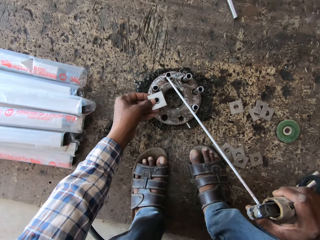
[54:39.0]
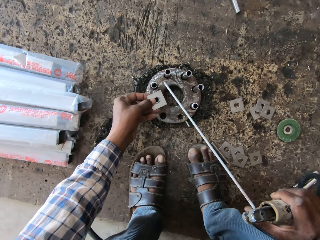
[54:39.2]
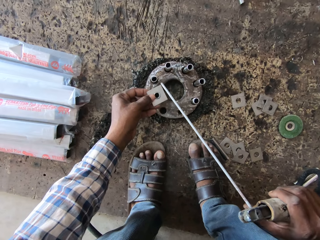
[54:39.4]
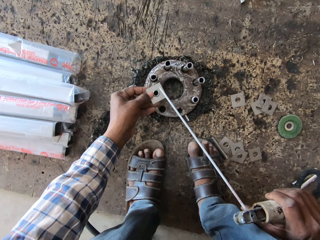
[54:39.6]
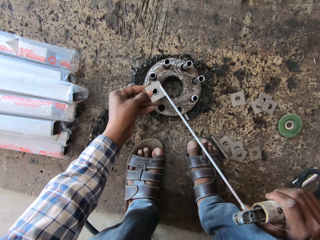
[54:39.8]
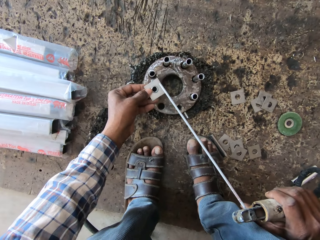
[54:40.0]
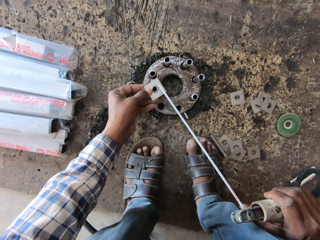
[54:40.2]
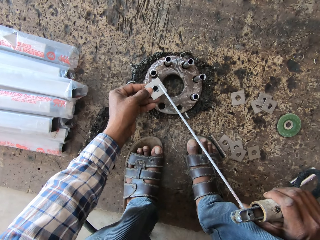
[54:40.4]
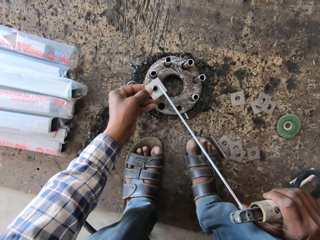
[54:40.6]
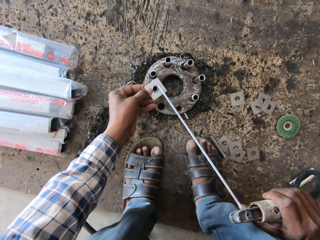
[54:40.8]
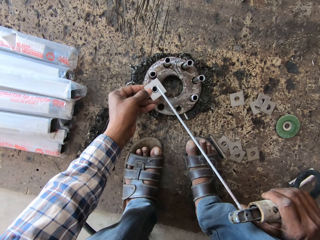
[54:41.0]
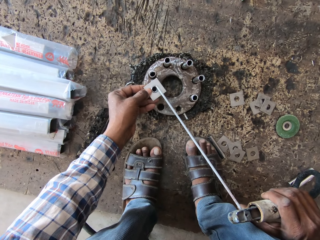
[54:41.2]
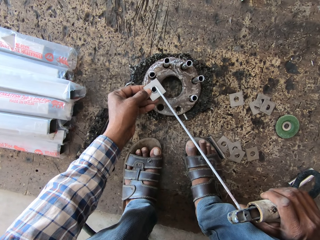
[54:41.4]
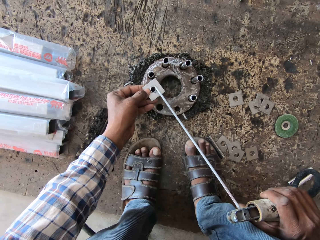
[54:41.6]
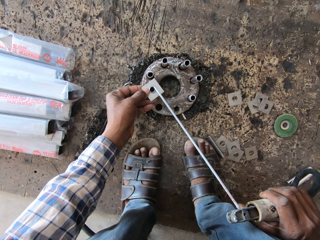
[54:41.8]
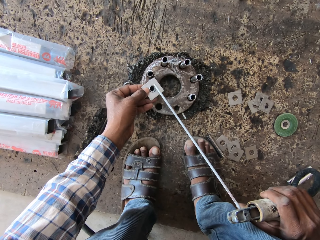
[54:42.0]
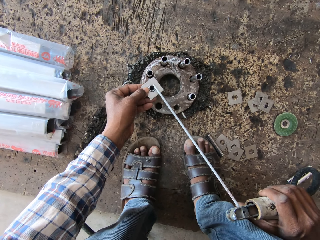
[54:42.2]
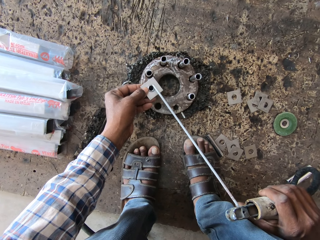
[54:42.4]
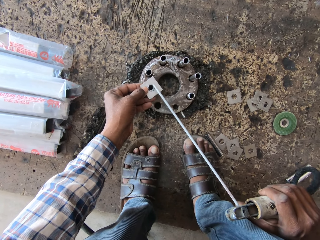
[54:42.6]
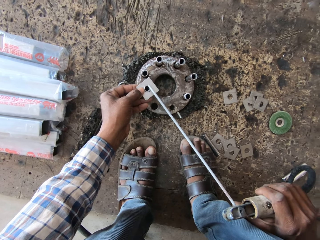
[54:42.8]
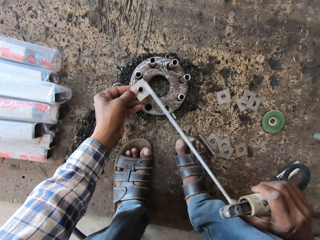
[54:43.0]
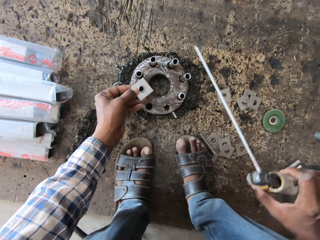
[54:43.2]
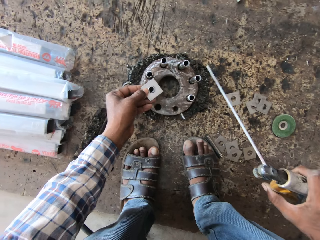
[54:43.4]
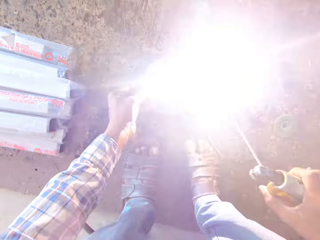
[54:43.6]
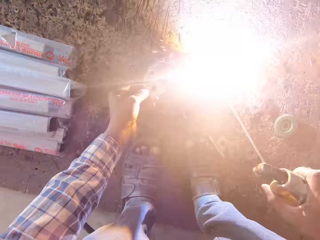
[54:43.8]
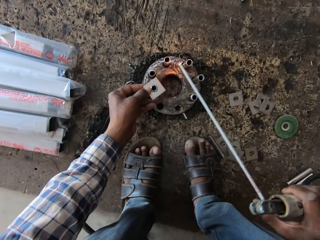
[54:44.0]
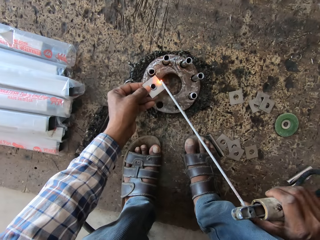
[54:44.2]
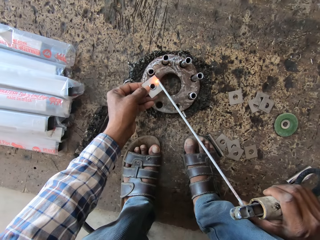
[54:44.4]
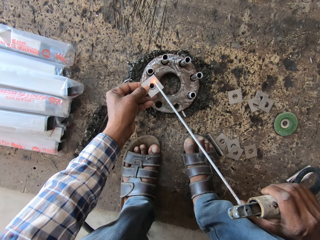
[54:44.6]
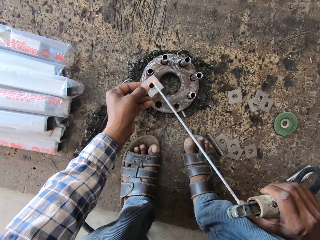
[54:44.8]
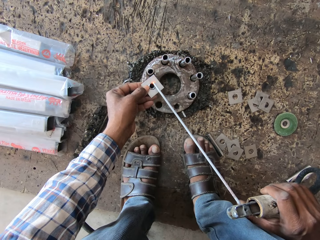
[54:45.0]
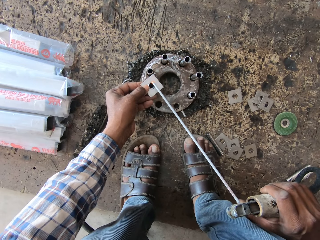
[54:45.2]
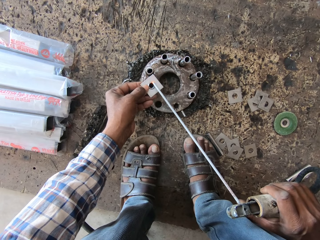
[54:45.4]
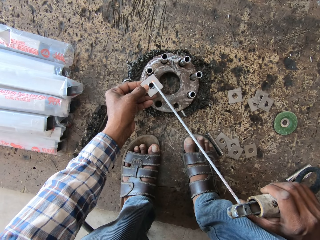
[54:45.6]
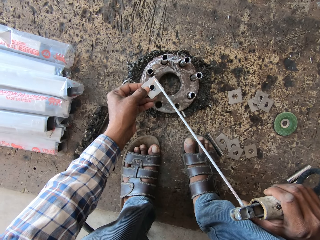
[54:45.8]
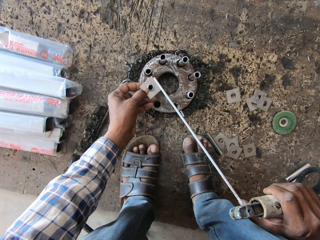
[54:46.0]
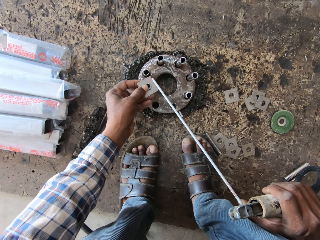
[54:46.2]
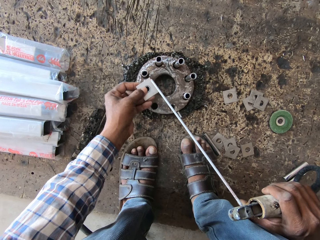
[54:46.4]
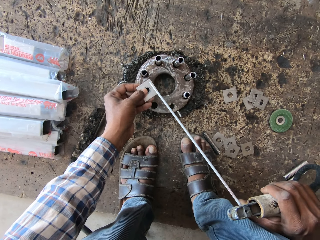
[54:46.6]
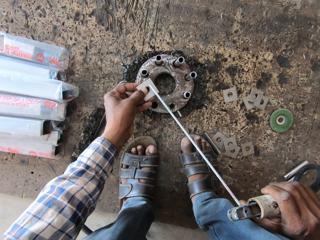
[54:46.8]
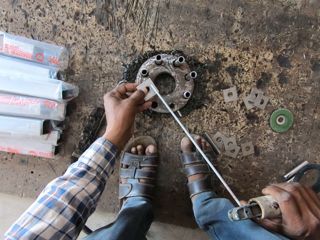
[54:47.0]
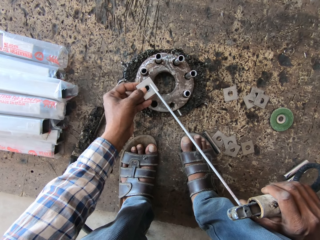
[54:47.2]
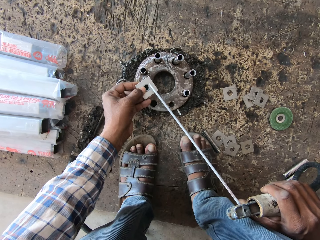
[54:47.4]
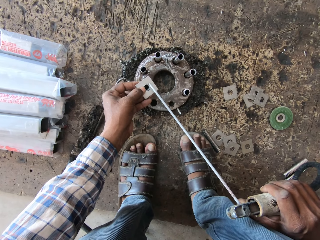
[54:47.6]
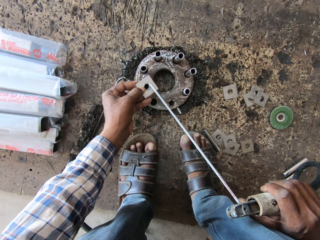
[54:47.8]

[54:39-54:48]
The camera wearer places the base plate on a steel pipe with his left hand. He hits the base plate with the welding torch in his right hand. He heats the floor with the welding torch in his right hand. He adjusts the base plate on the steel pipe with his left hand.

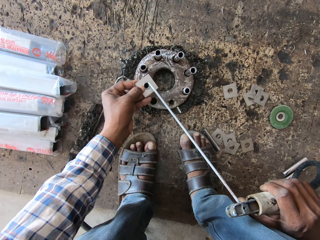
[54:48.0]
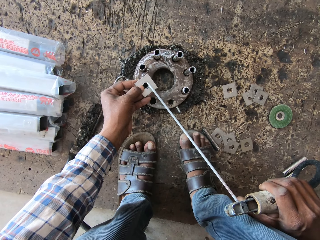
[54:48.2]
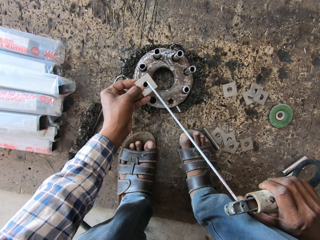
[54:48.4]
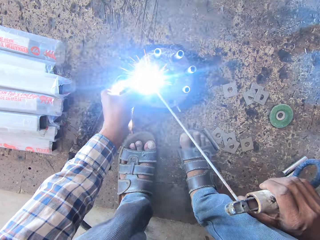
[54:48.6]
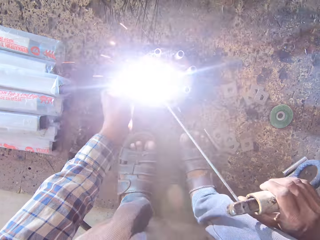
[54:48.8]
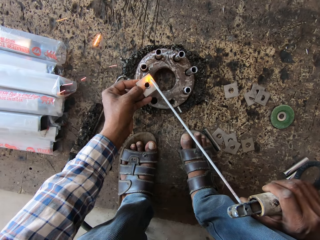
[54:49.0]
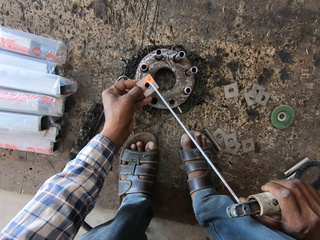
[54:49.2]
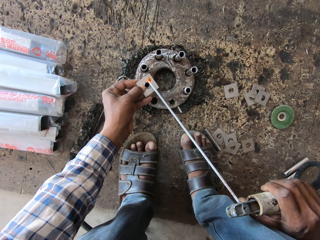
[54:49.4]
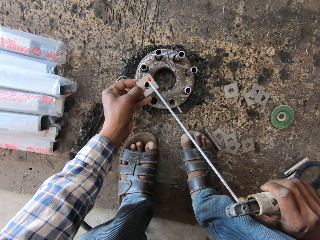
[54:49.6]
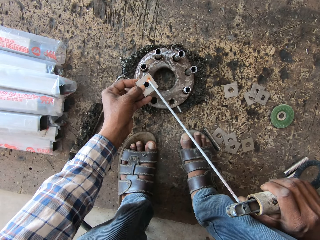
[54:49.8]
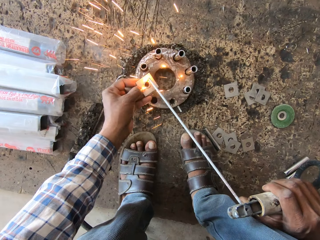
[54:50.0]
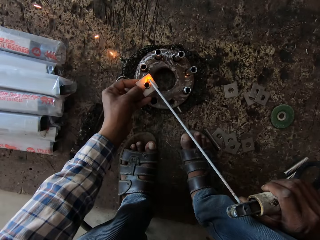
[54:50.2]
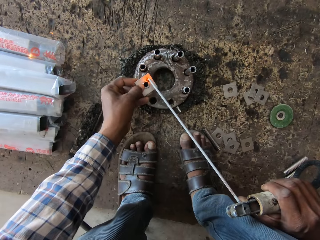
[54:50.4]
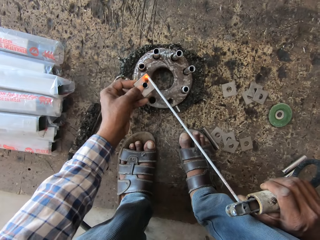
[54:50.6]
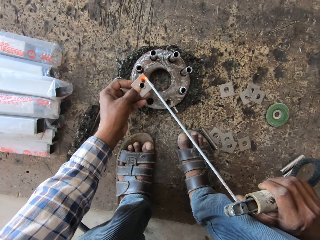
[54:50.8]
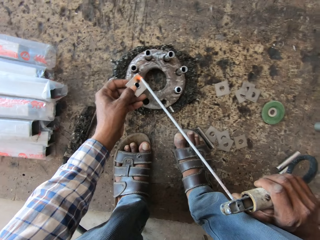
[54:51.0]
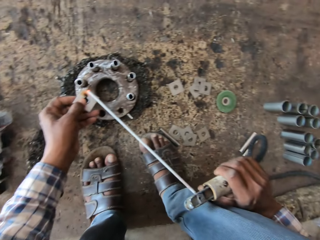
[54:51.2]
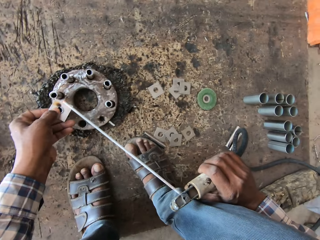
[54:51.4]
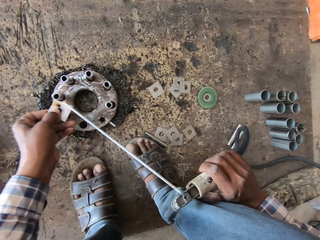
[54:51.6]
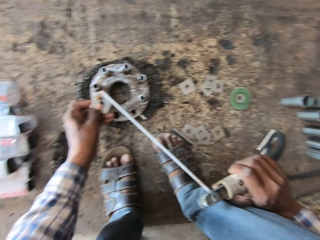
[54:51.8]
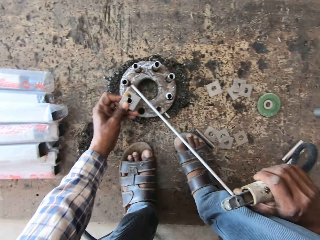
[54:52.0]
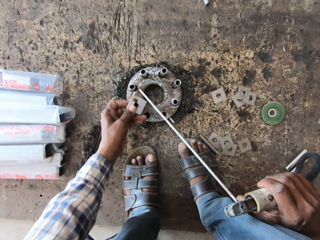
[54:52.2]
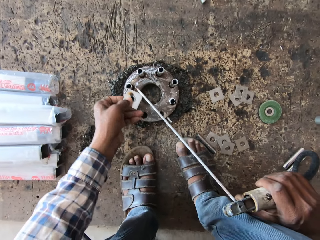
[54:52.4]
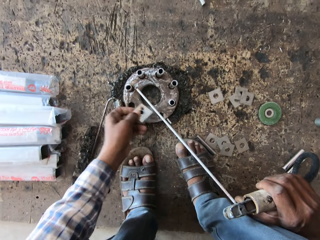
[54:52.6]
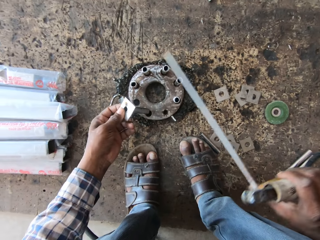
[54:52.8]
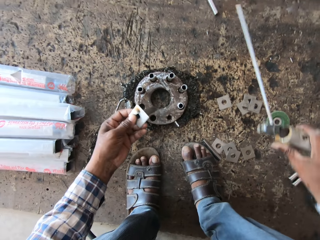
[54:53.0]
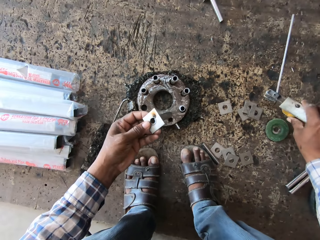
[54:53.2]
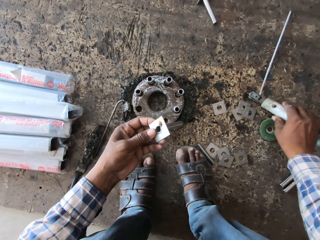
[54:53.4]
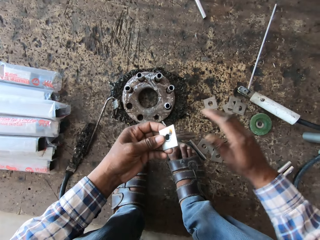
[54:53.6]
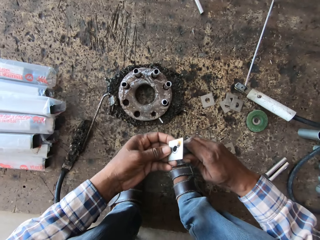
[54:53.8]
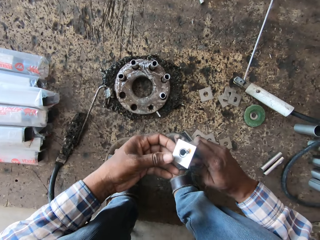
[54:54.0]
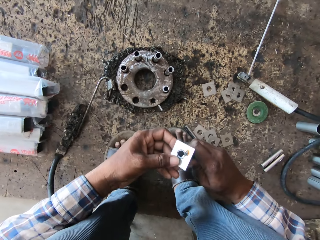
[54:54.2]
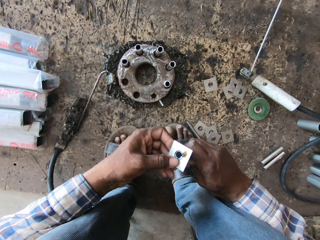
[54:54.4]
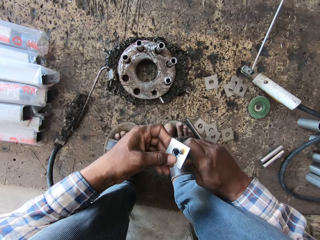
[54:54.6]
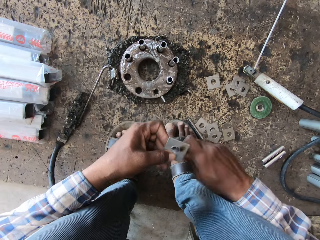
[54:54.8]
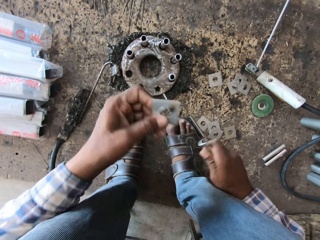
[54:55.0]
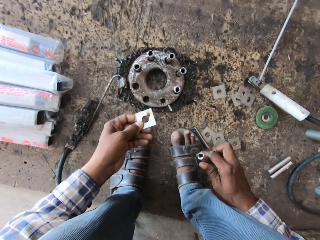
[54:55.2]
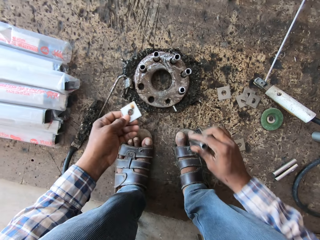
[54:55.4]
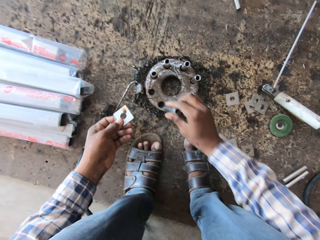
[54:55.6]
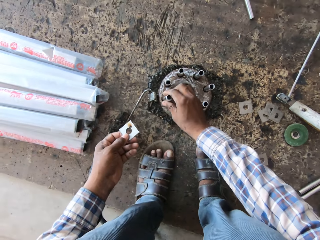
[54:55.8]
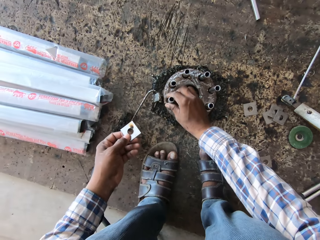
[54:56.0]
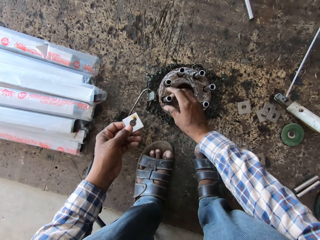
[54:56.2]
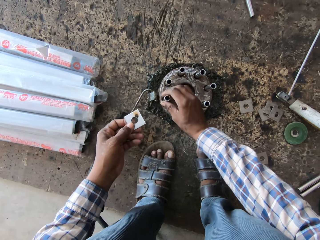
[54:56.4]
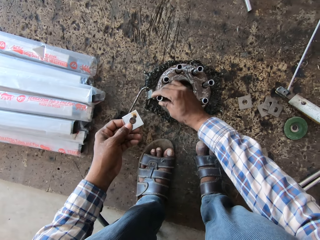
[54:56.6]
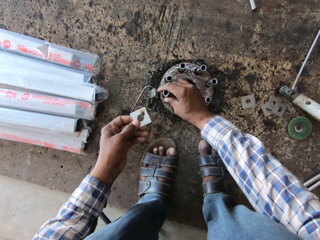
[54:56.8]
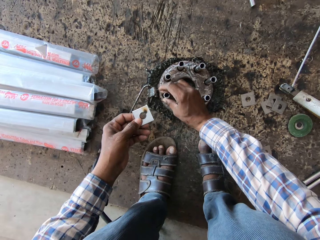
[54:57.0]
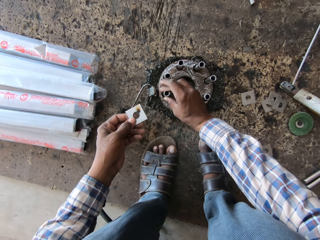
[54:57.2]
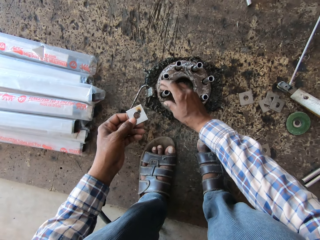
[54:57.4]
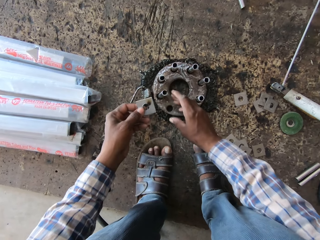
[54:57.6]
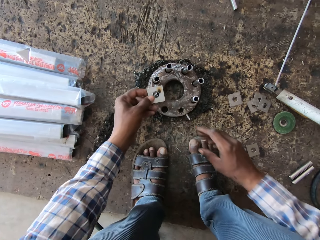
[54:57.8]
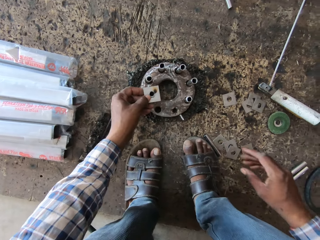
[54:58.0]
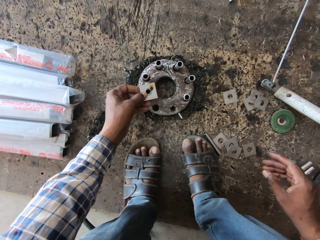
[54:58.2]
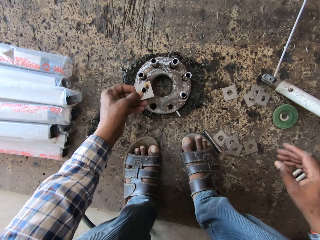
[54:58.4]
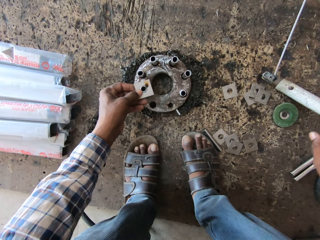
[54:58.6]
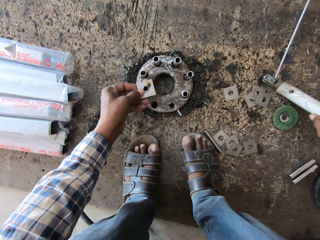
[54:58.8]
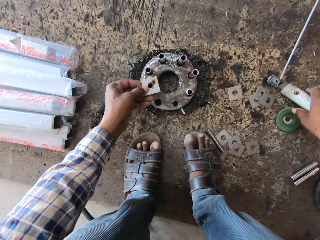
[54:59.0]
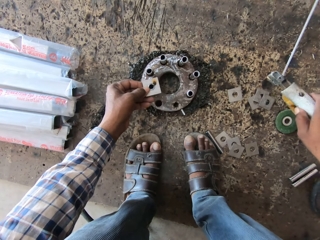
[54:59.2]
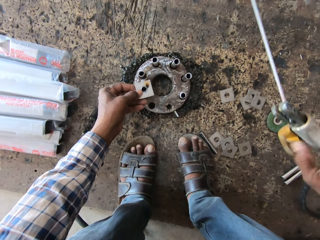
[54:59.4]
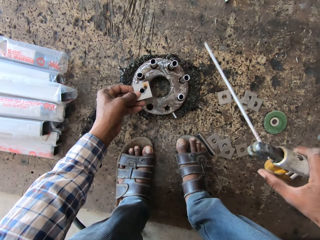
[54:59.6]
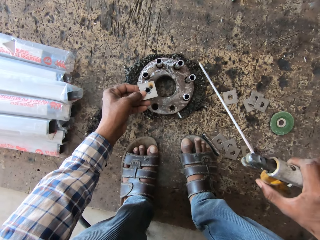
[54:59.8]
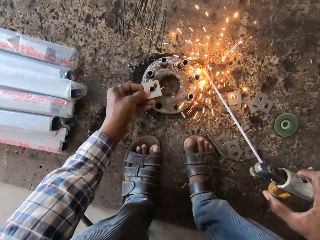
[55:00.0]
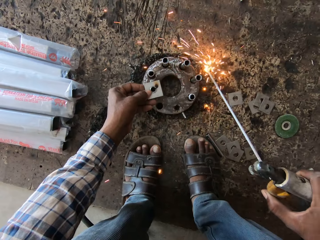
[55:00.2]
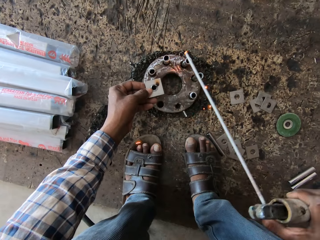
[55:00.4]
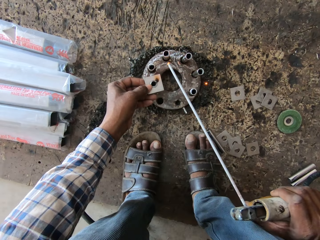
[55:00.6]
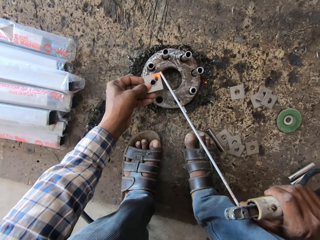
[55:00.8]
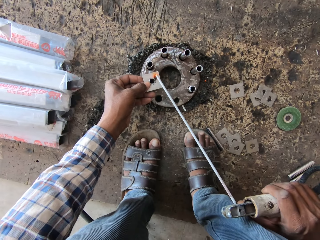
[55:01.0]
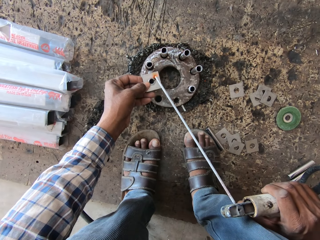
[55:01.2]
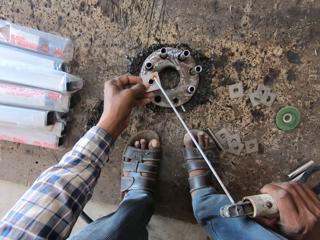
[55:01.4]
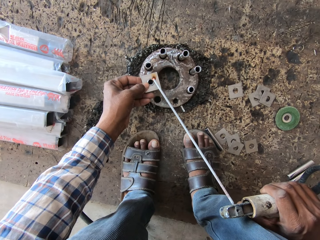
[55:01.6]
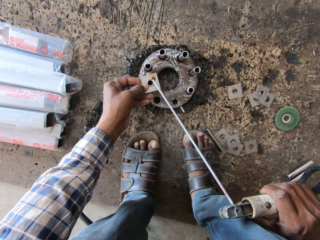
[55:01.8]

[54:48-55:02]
The camera wearer welds the base plate and the steel pipe with the welding torch in his right hand. He adjusts the base plate on the steel pipe with his left hand. He removes the welded steel pipe from the flange with his left hand. He drops the welding torch on the floor with his right hand. He holds the steel pipe with his right hand. He holds the base plate on the steel pipe with his left hand. He removes the base plate from the steel pipe with his left hand. He places the steel pipe on the flange with his right hand. He adjusts the steel pipe on the flange with his left hand. He places the base plate on the steel pipe with his left hand. He picks up the welding torch from the floor with his right hand. He heats the floor with the welding torch in his right hand. He tries welding on the side.
